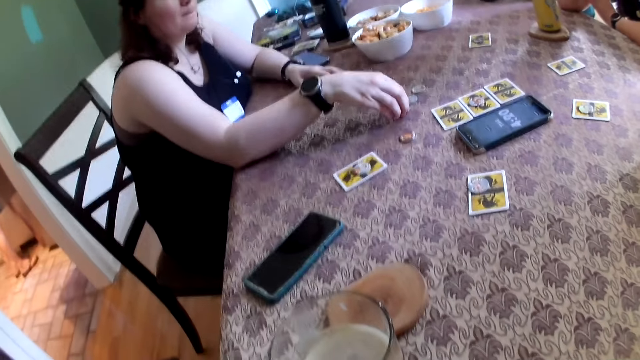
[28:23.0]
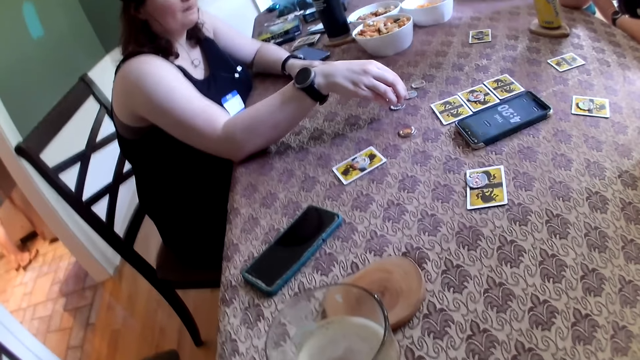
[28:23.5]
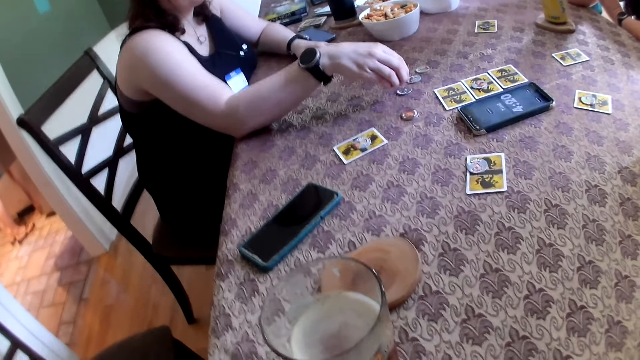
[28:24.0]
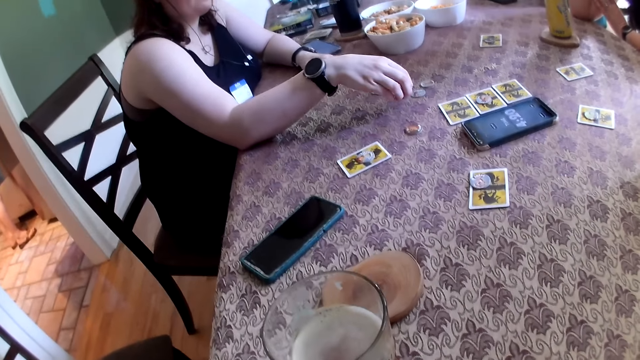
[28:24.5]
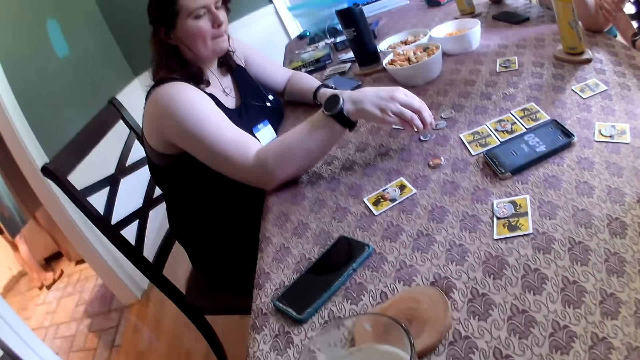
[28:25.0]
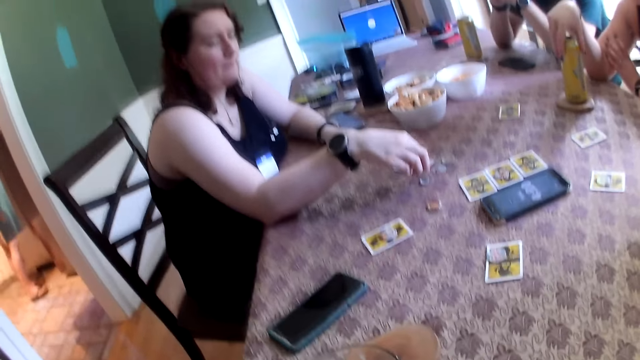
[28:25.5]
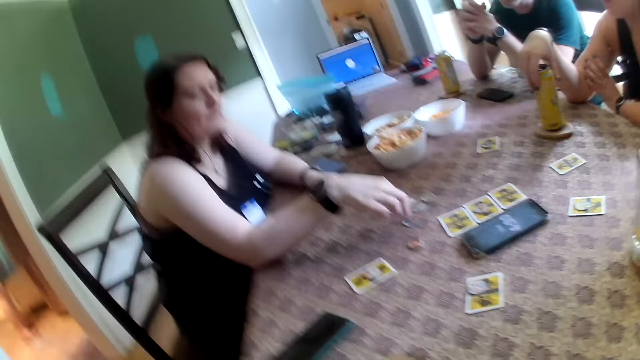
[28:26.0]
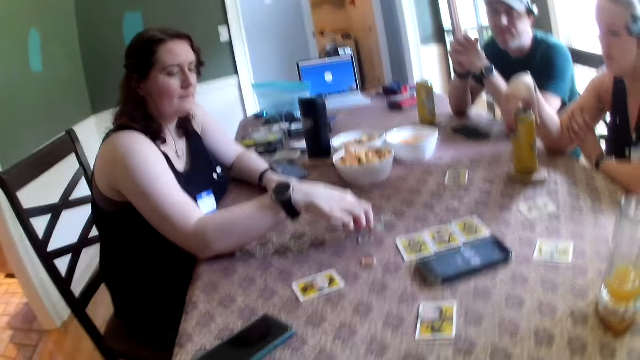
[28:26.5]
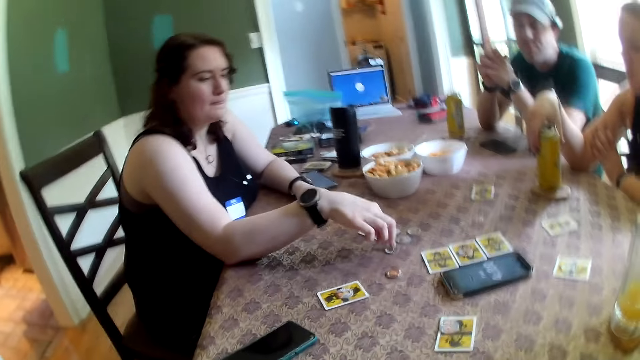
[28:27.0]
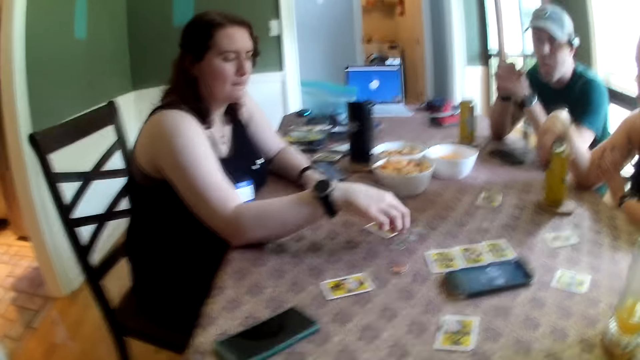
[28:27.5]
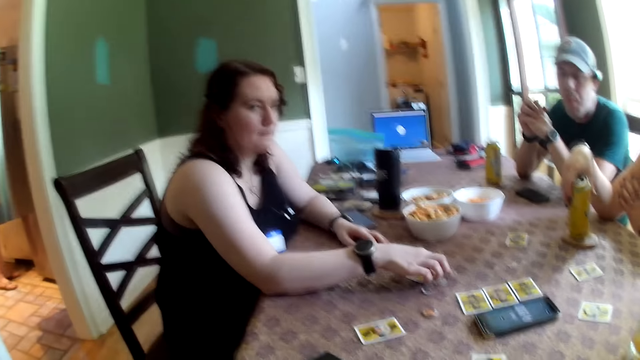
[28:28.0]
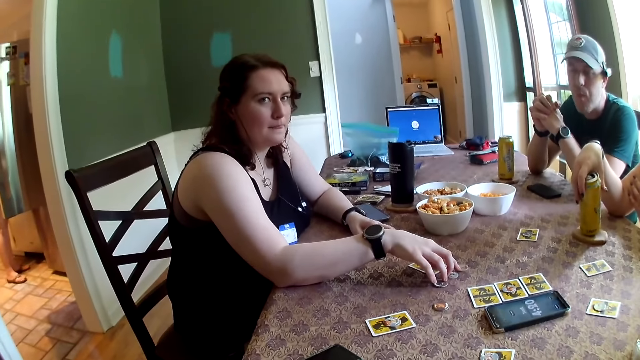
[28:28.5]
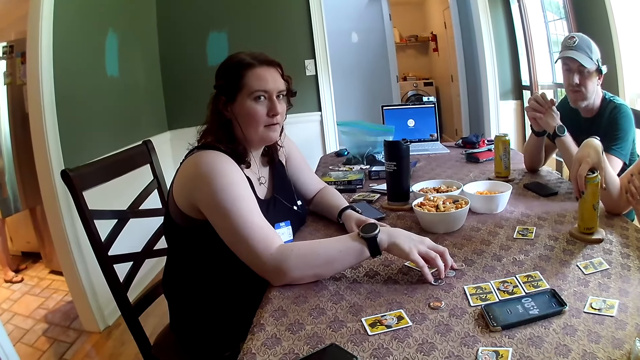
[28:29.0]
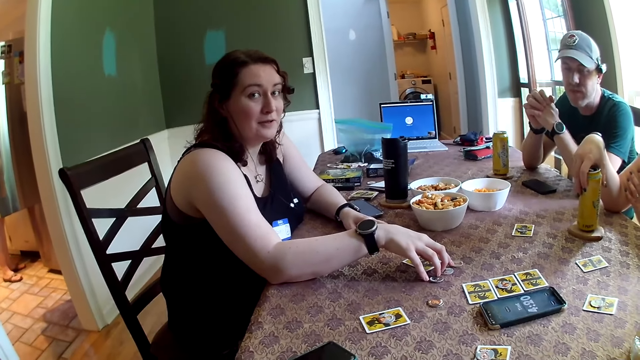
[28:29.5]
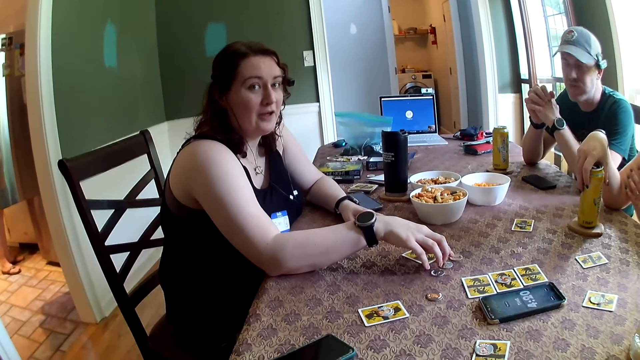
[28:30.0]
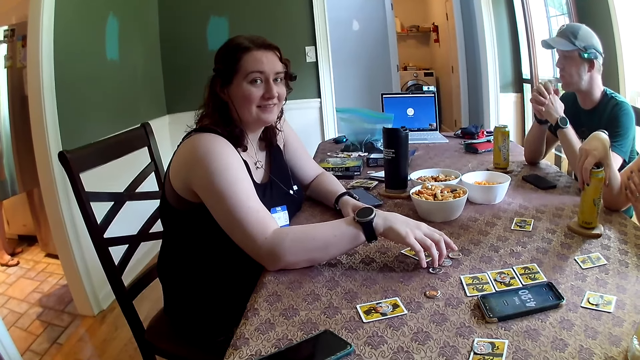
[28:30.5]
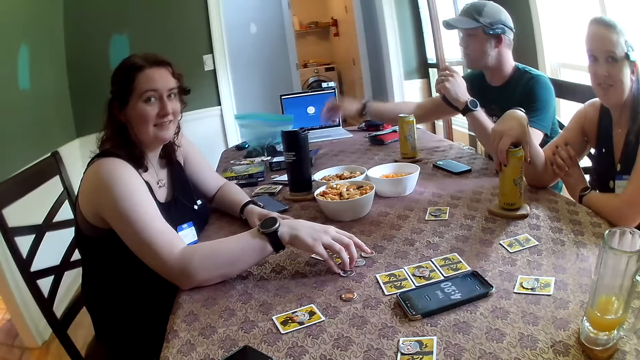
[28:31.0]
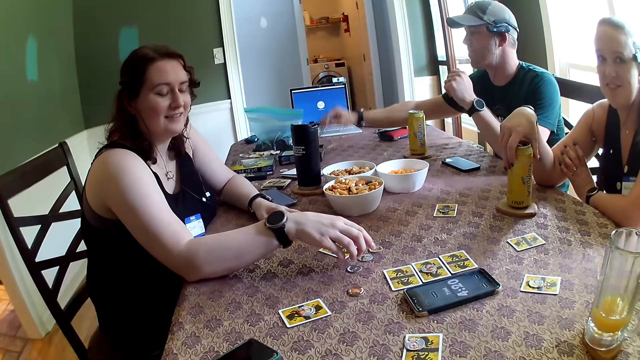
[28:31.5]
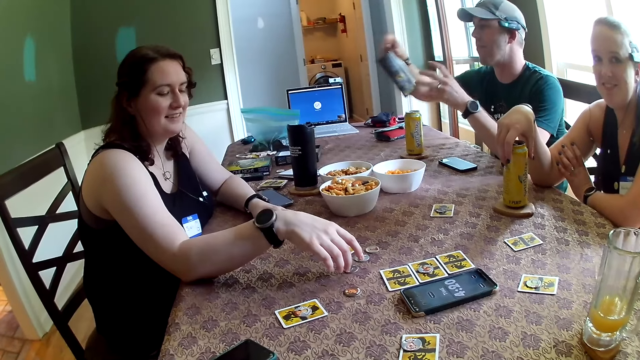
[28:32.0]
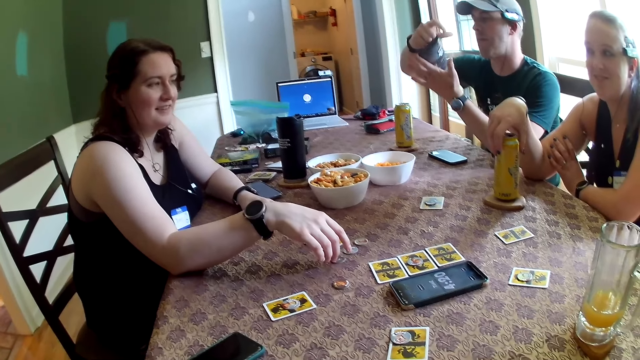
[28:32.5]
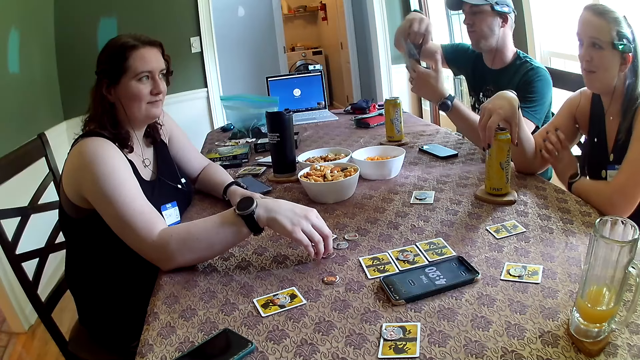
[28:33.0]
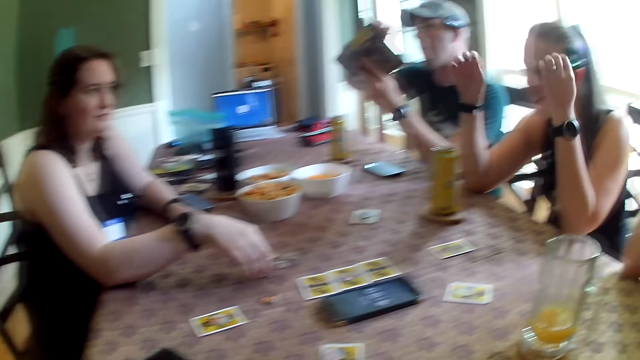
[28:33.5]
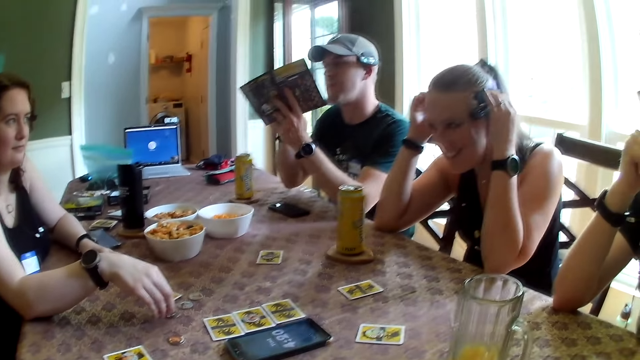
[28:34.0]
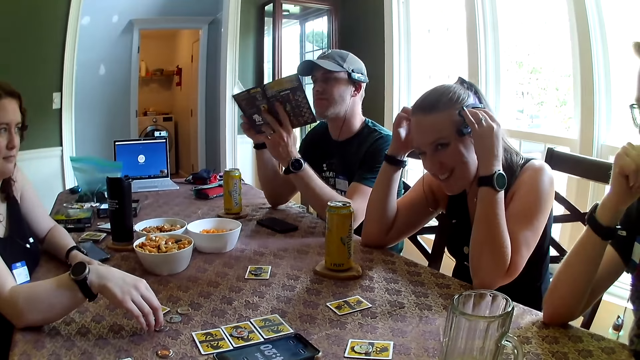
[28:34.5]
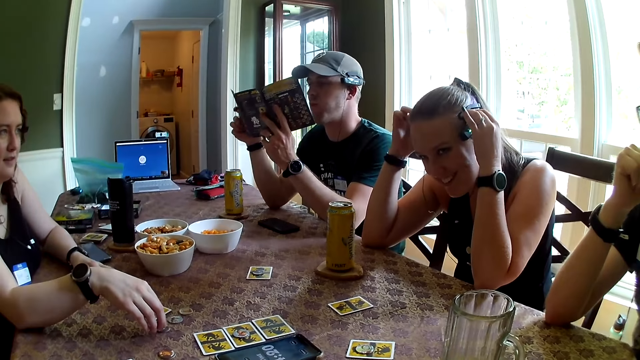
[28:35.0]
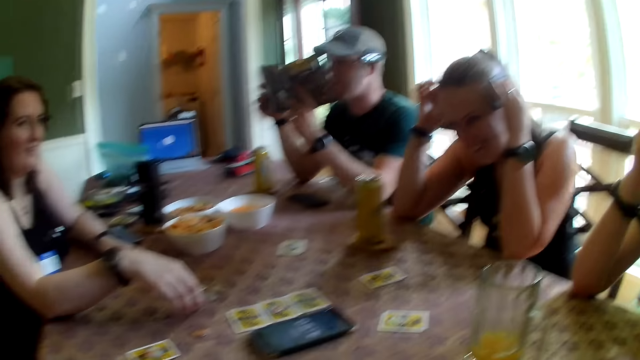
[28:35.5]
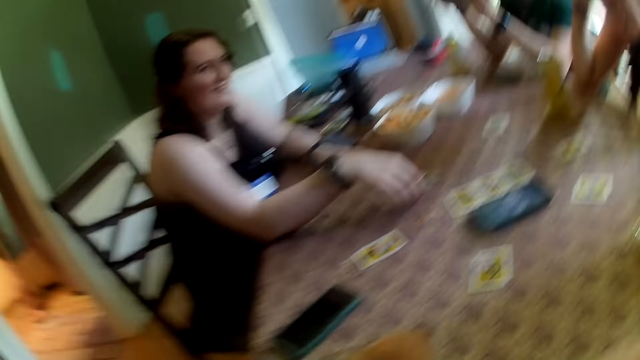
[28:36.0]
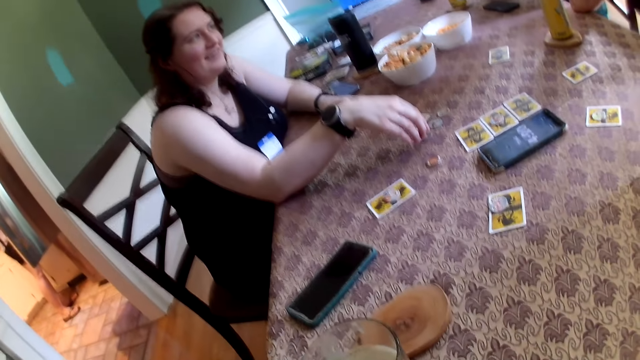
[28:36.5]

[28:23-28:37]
A woman holds a can of beer on the table with her right hand. The camera wearer talks with friends. A man picks a booklet from the table with his right hand. The man holds the booklet in his hands. The woman holds the camera. The woman adjusts her glasses with her hands.

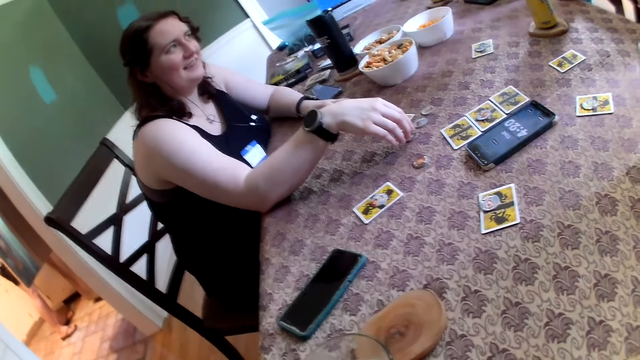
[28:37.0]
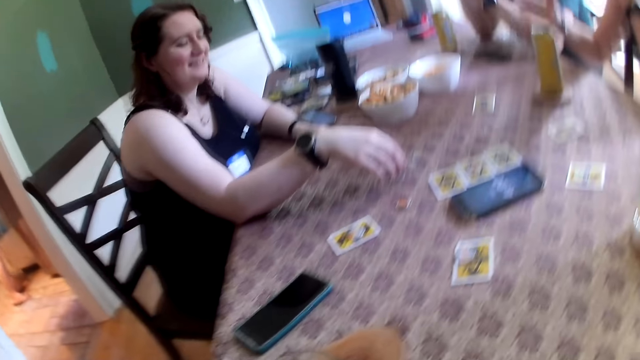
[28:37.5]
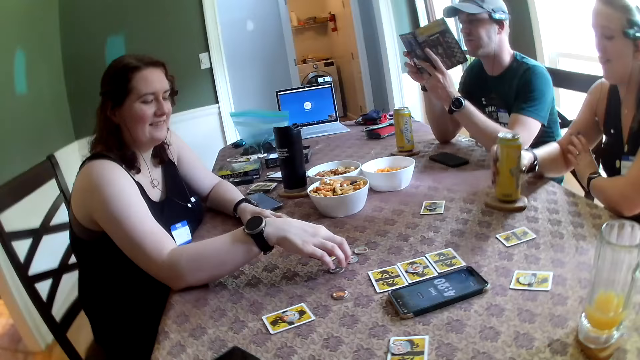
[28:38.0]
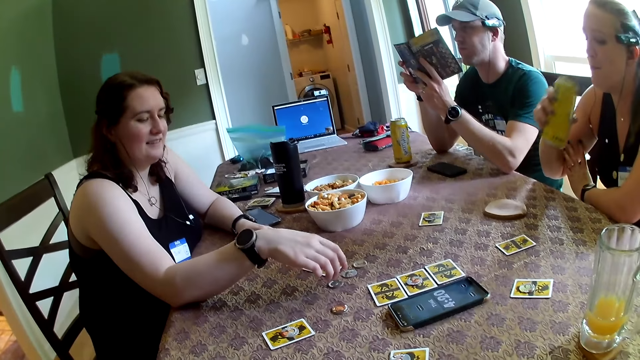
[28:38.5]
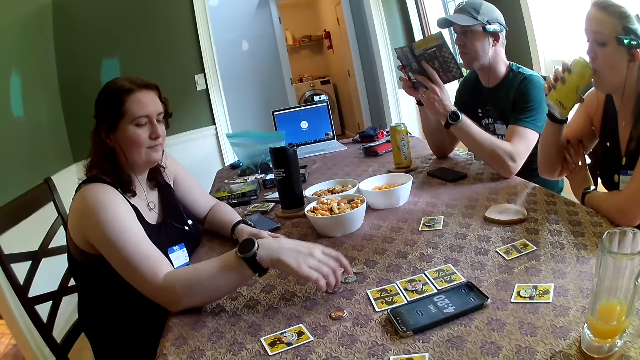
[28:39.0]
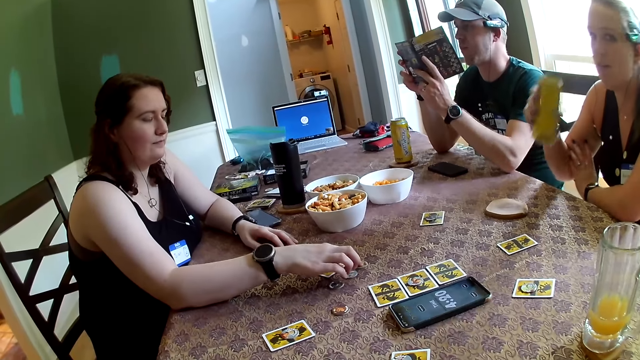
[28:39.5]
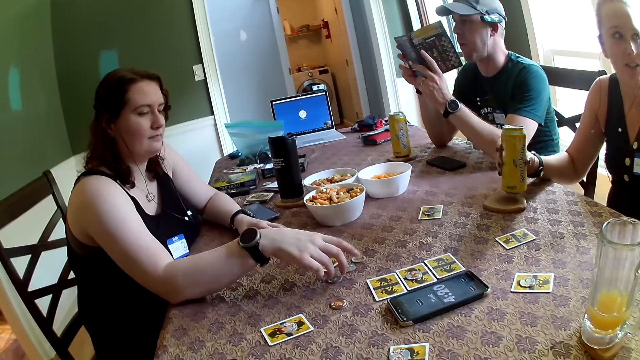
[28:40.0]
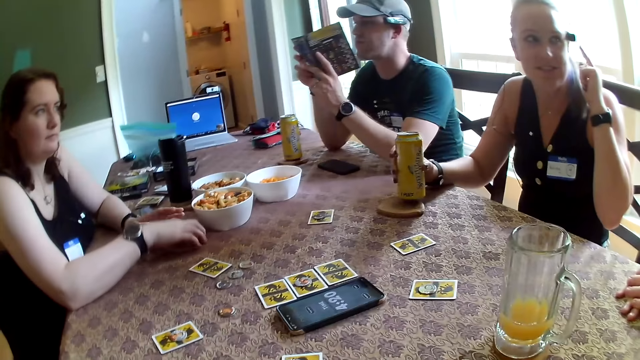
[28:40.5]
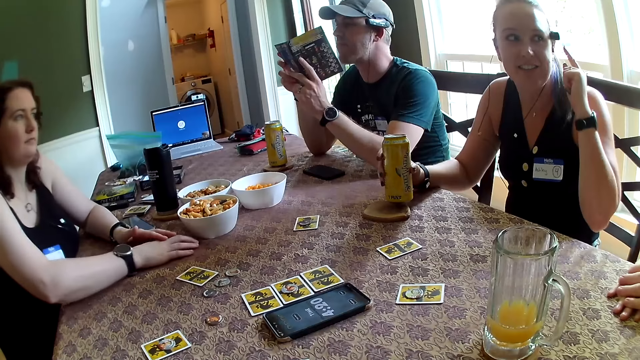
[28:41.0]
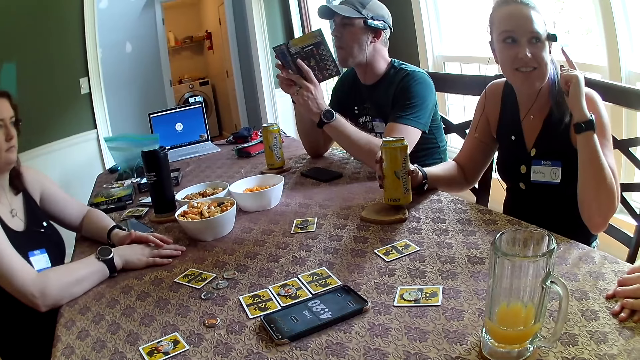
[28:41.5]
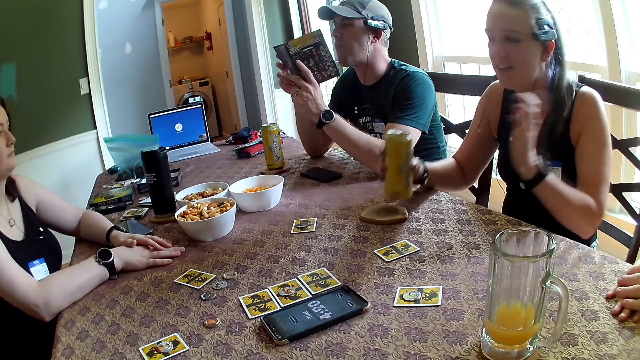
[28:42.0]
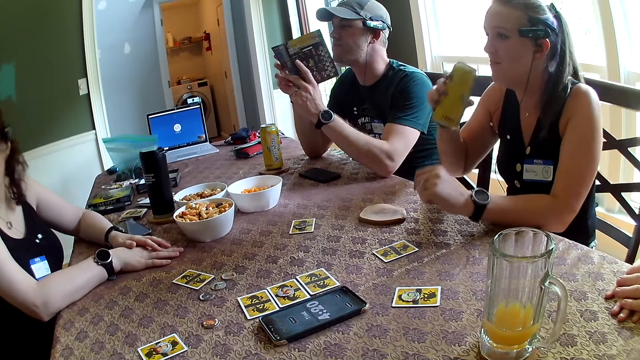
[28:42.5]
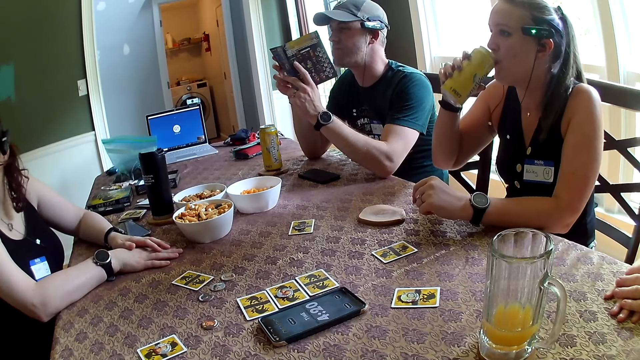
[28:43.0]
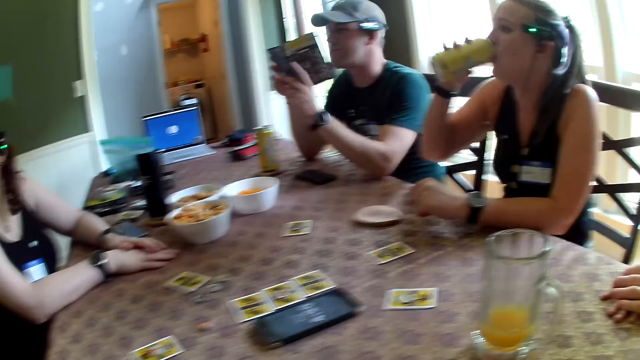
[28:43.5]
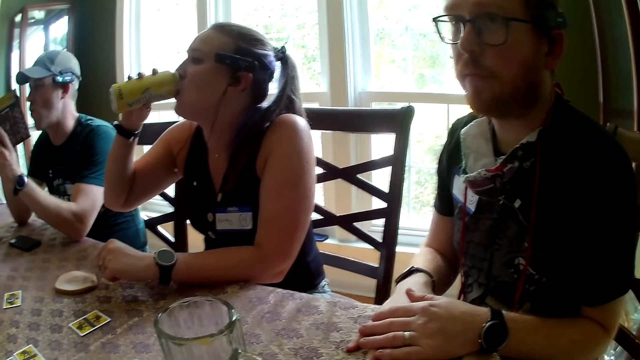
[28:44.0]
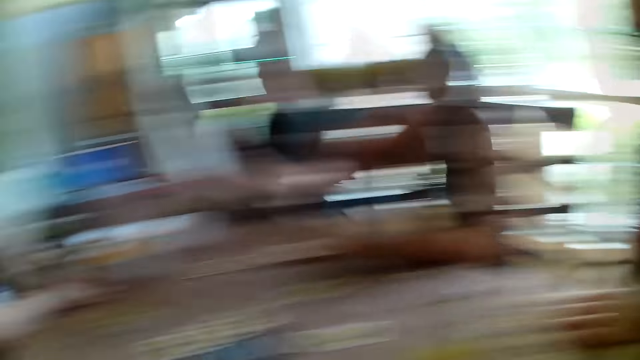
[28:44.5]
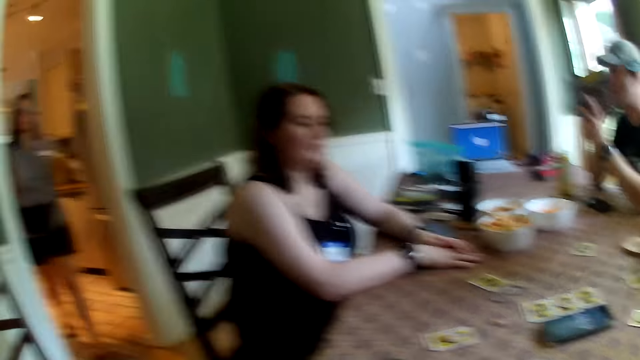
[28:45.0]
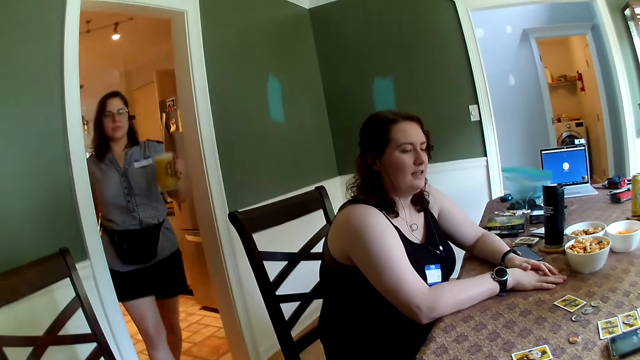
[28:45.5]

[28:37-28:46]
A woman picks the can of beer from the table with her right hand. The woman drinks from the can of beer in her right hand. The woman talks to a man. The man talks to the woman. The woman drinks from the can of beer in her right hand. Another woman walks towards the table with a glass of wine in her left hand.
